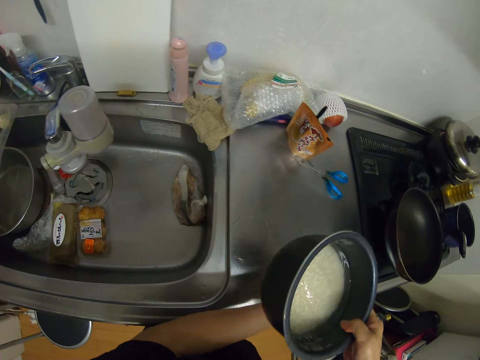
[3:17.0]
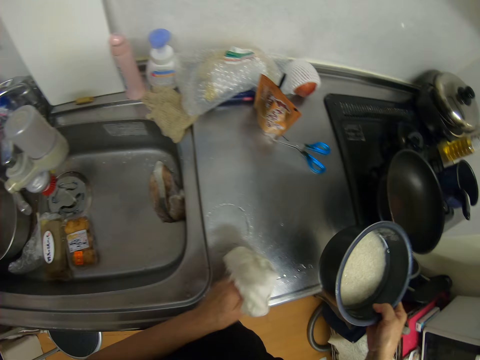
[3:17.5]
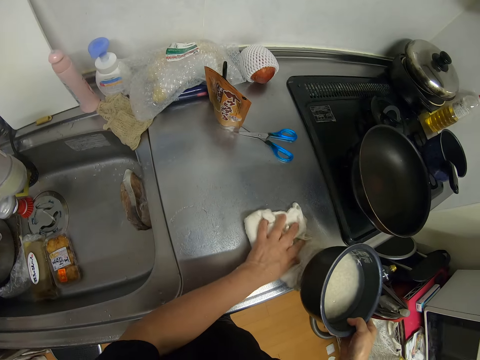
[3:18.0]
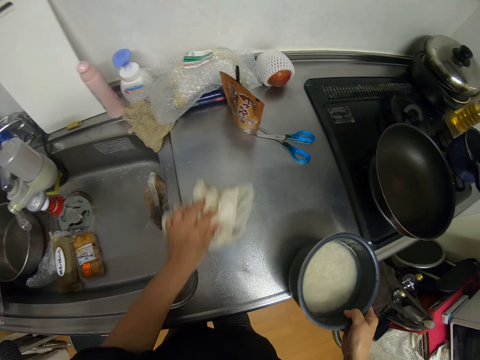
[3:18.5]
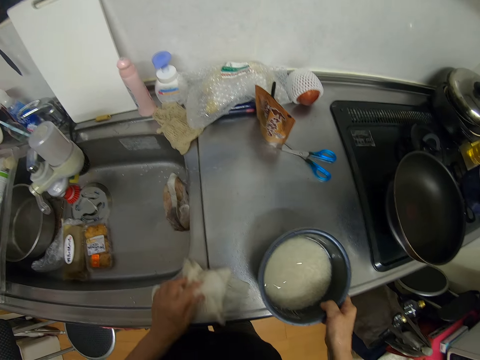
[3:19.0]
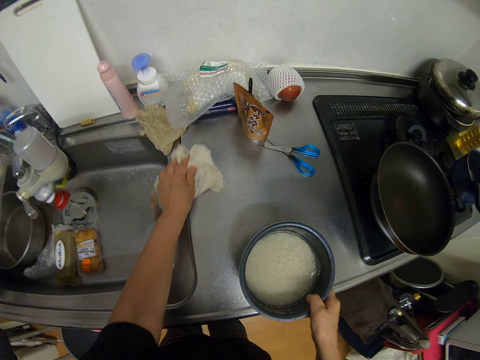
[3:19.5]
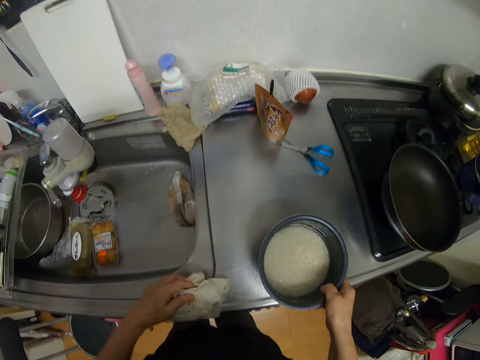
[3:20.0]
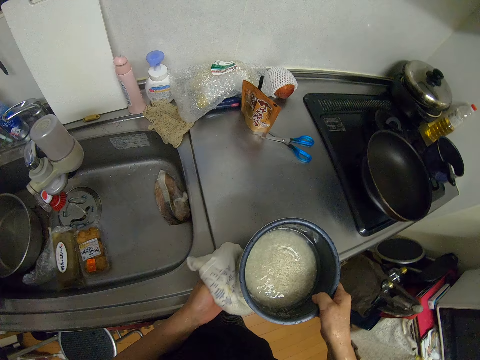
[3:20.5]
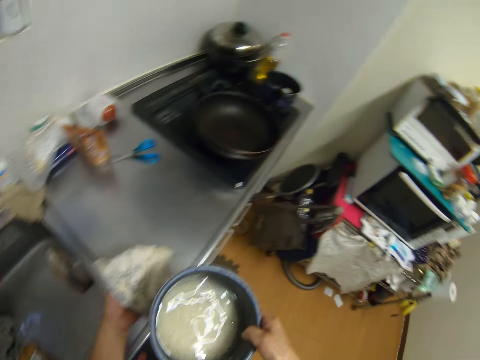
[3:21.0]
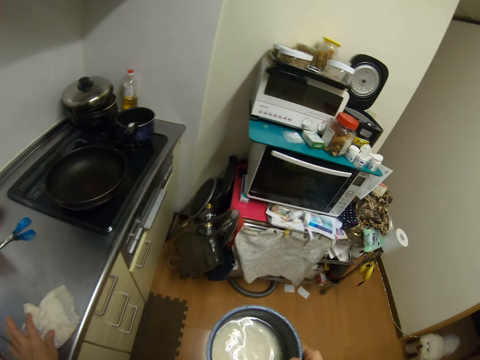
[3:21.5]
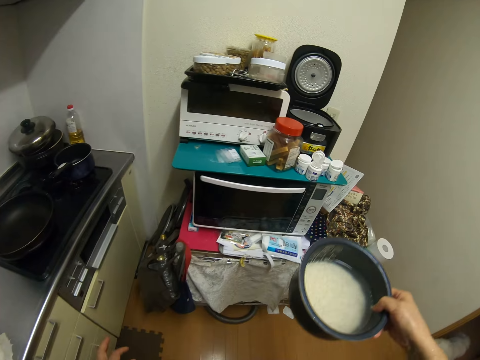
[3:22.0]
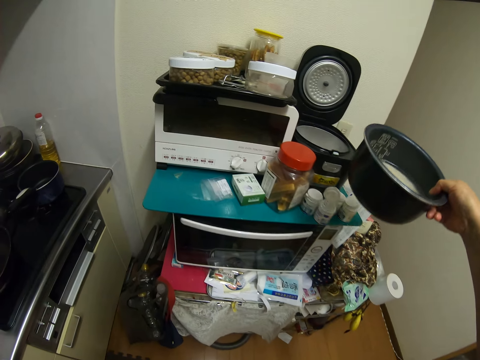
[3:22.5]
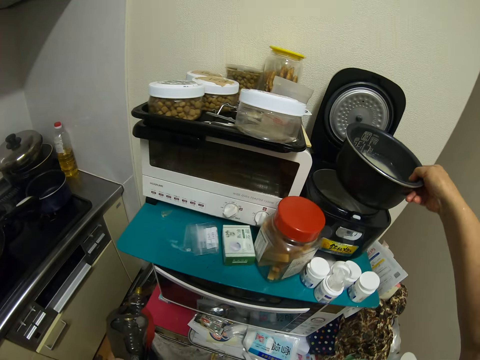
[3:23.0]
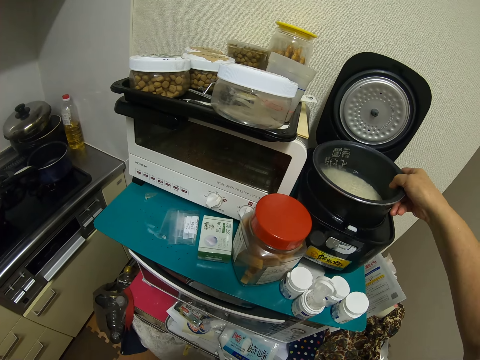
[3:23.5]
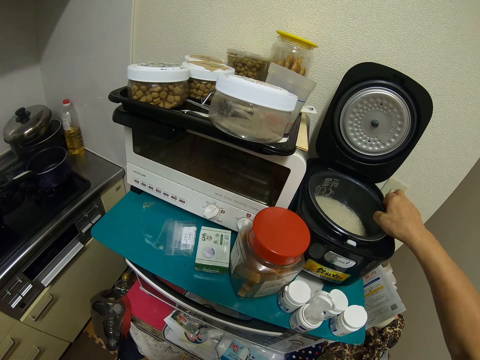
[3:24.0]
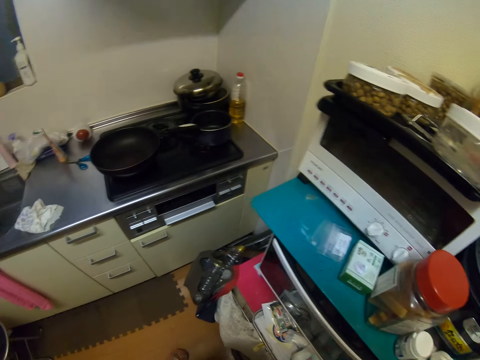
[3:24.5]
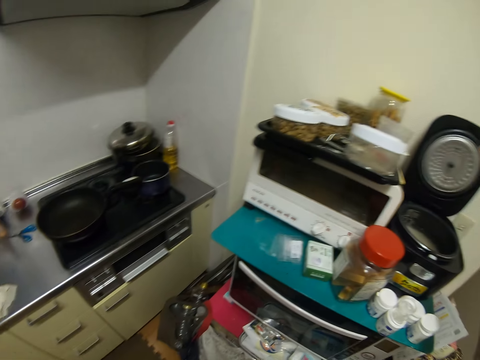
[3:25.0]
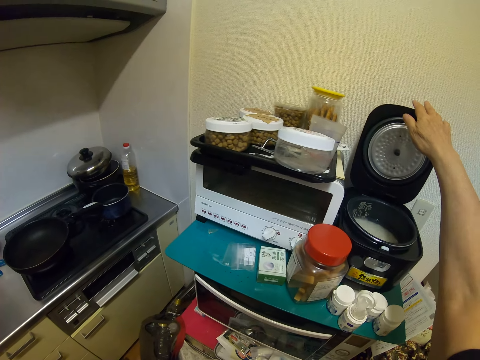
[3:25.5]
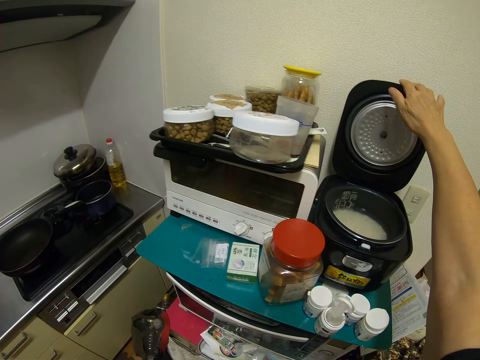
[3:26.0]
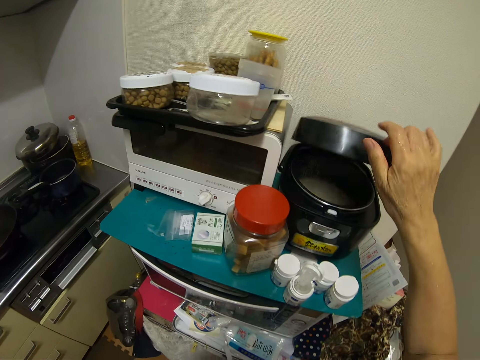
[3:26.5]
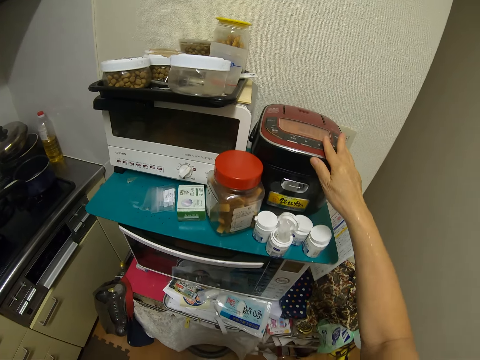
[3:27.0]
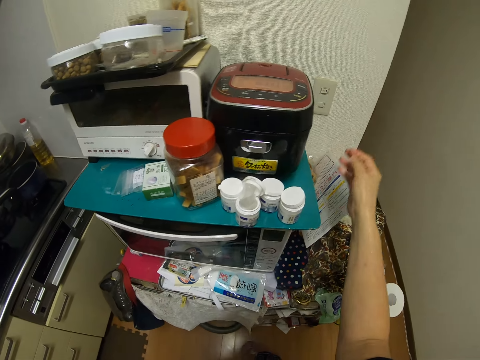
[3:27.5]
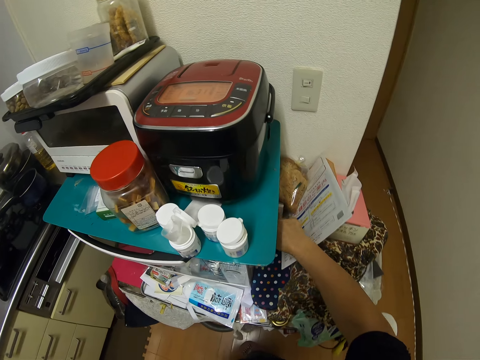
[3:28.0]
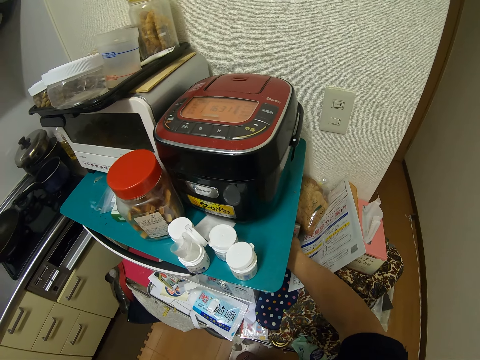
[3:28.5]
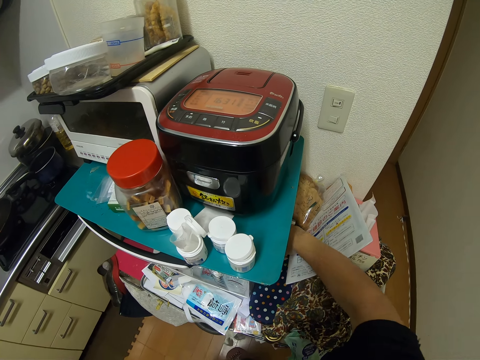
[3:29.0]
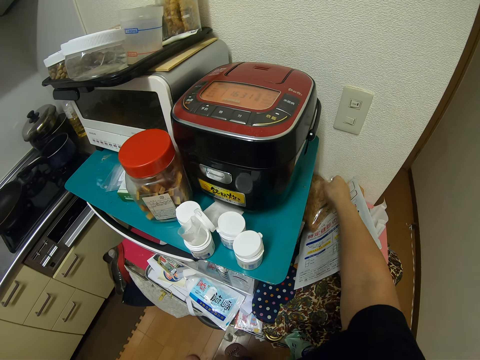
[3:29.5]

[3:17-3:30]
The camera wearer cleans the kitchen sink with the napkin in her left hand. She places the bowl on the table top. She cleans the bowl of rice with the napkin in her left hand, drops the napkin on the kitchen sink with her left hand, and holds the bowl containing rice. She walks towards the rice cooker. She drops the bowl of rice in a rice cooker with her right hand. She covers the rice cooker with her right hand. She puts her hand under the table. She picks up a pack of bread beside an oven with her right hand.

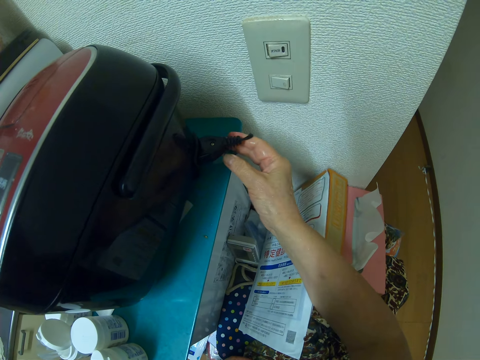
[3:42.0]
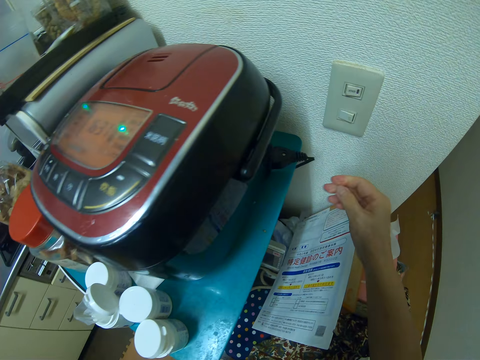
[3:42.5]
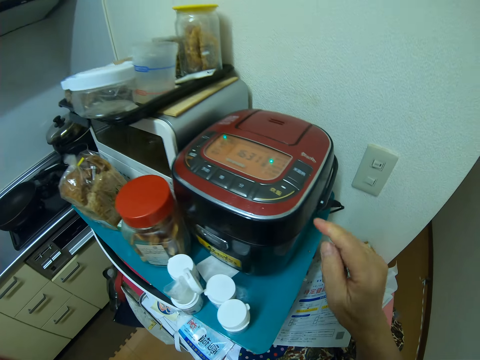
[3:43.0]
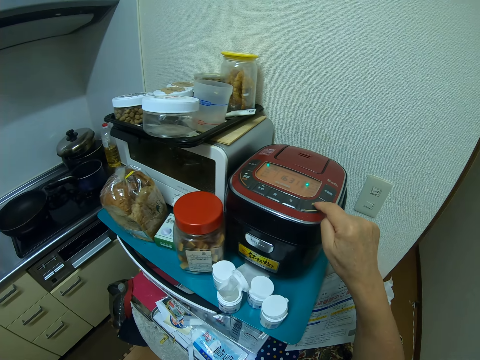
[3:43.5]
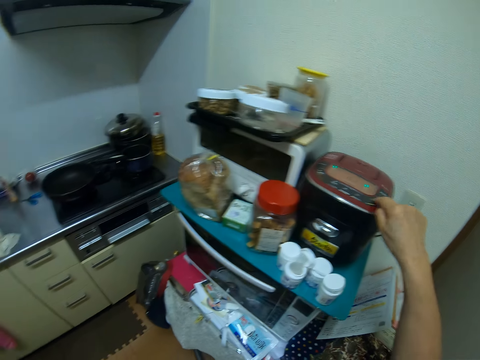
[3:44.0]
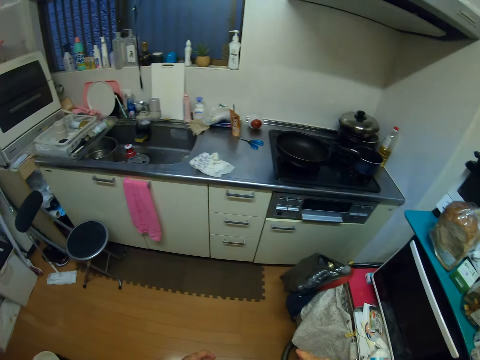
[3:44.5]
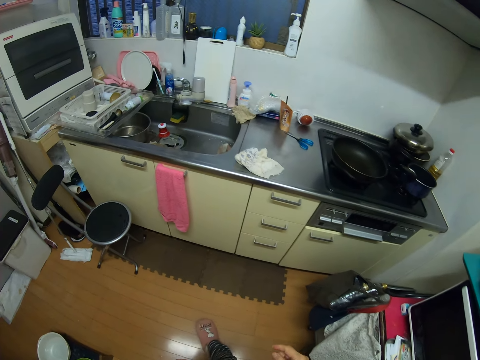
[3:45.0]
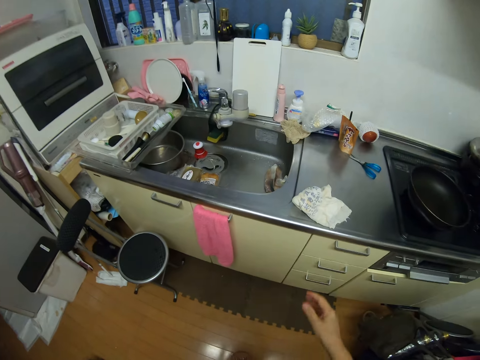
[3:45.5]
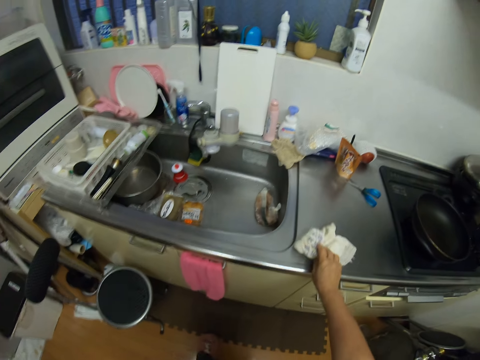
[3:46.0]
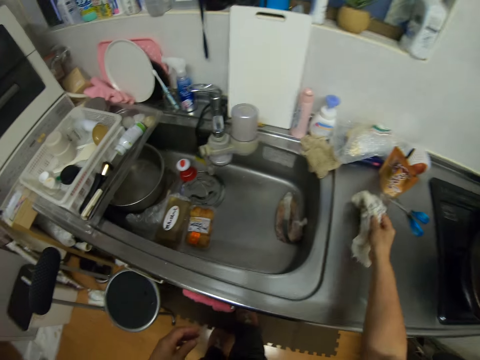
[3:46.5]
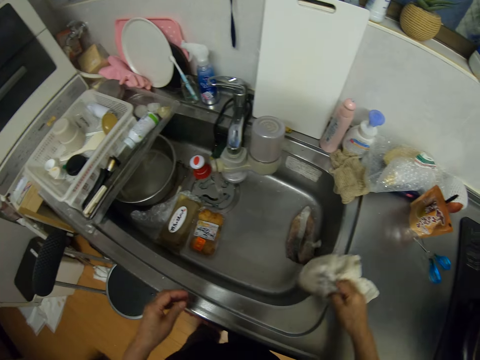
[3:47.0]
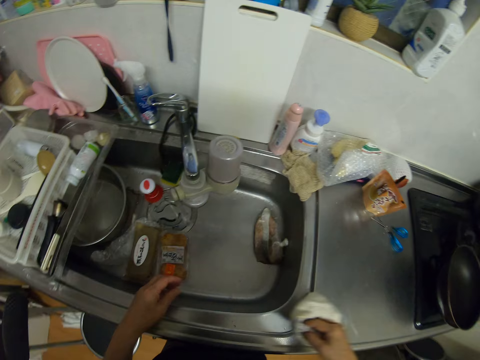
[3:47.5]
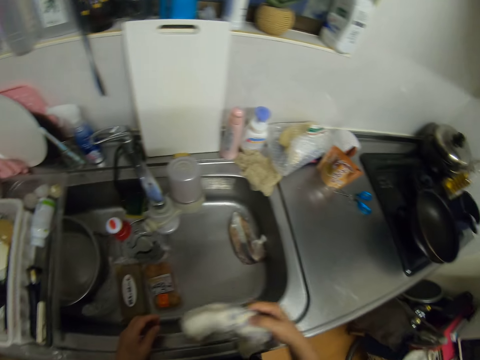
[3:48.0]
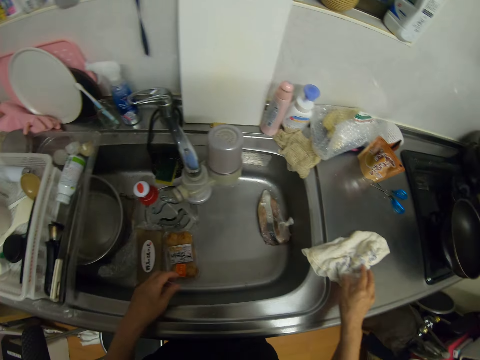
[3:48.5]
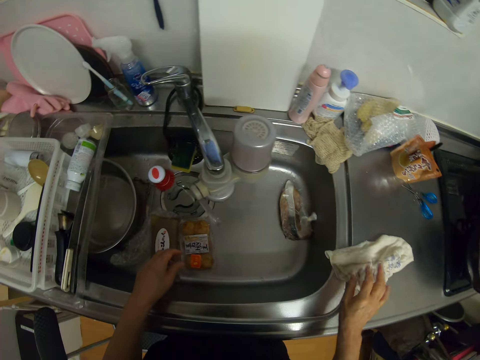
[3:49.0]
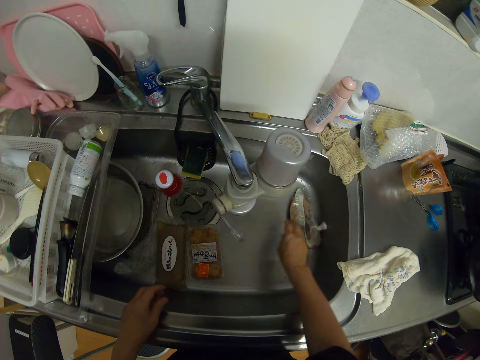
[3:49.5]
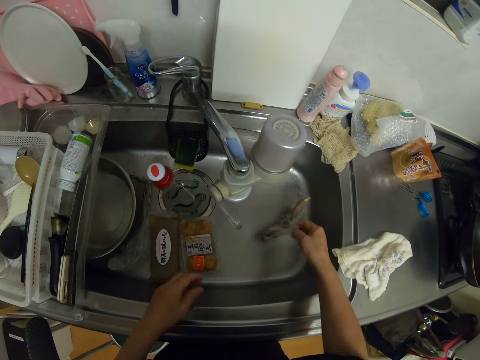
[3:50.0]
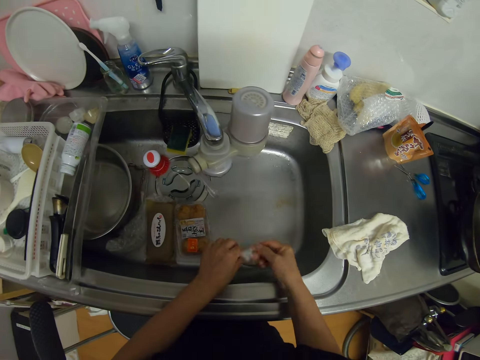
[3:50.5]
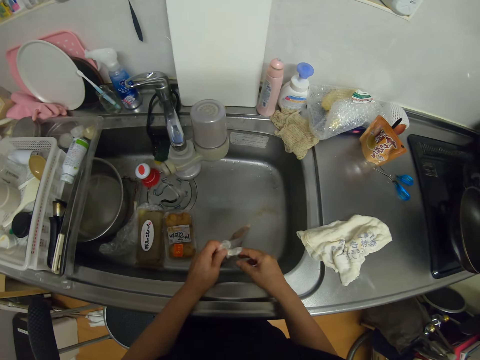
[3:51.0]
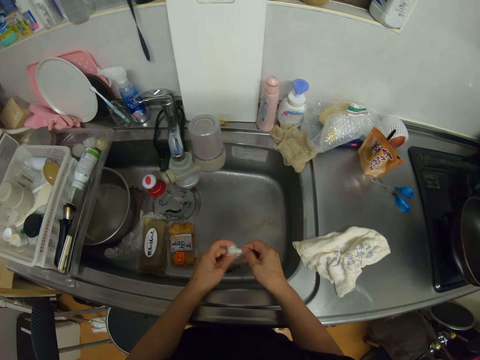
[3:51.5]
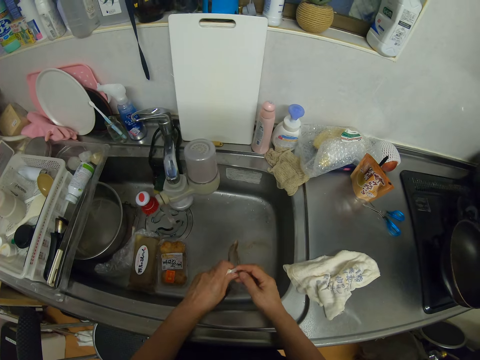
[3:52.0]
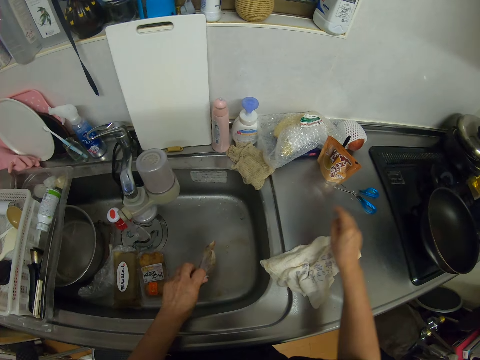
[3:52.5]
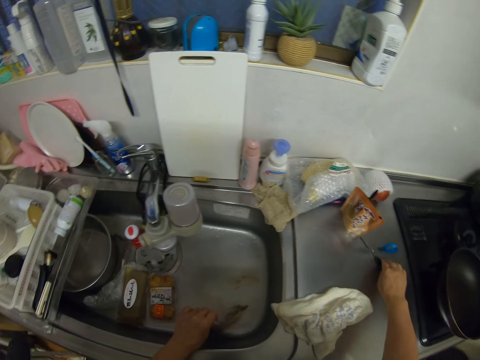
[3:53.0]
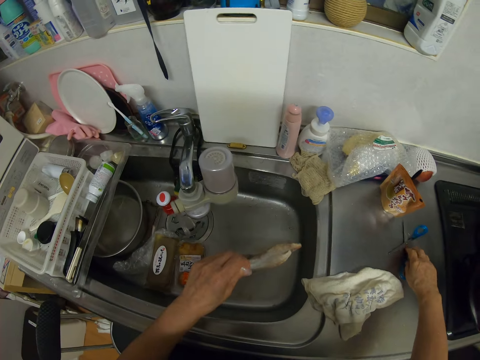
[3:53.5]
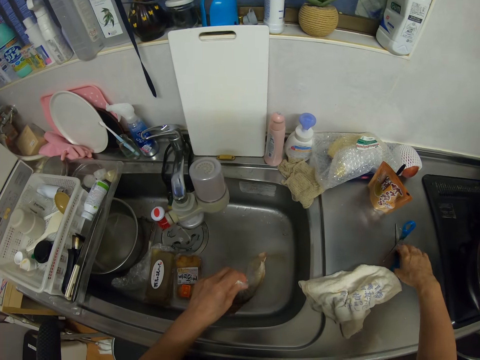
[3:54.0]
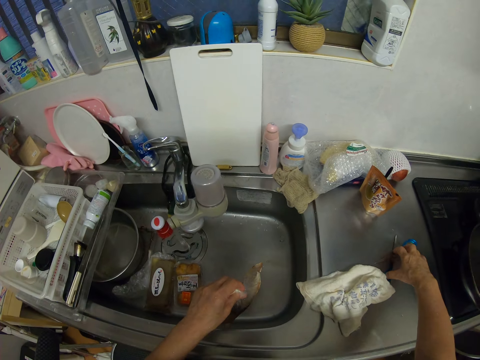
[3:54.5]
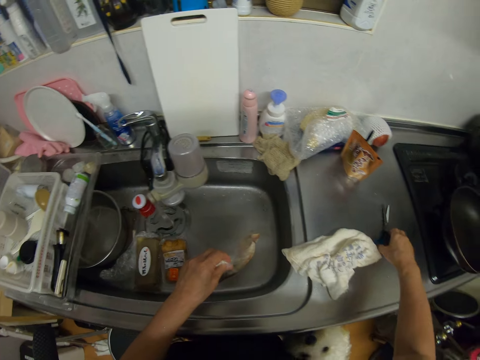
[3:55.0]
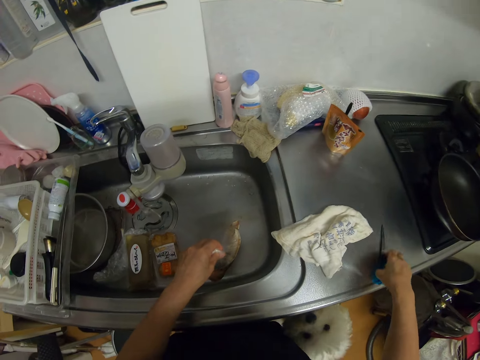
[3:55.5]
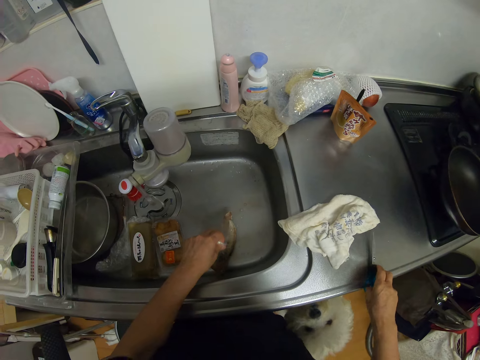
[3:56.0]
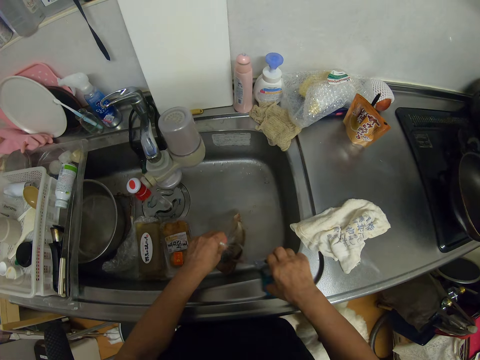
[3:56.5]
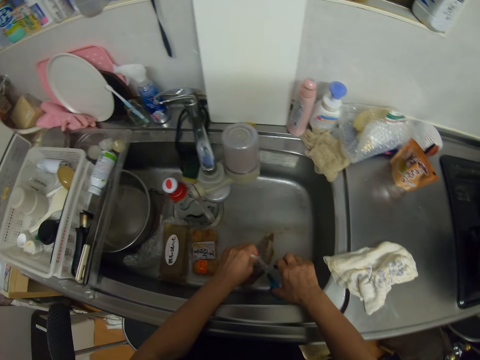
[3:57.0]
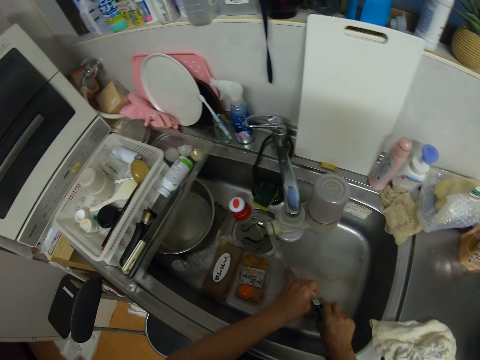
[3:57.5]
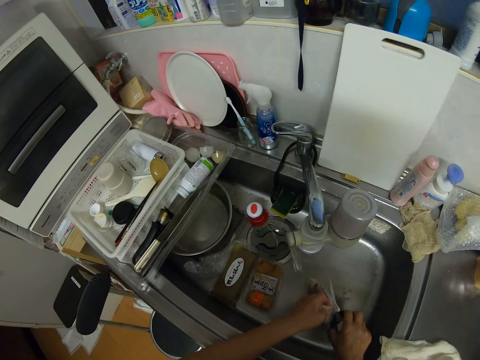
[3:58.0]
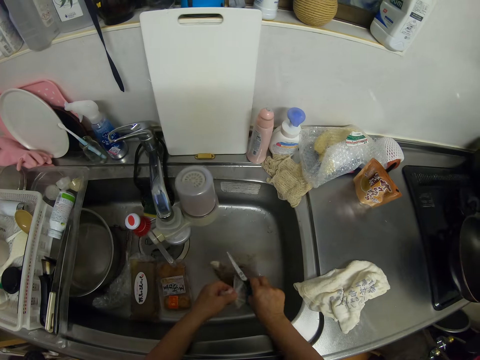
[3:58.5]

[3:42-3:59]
The camera wearer presses a button on the rice cooker with her right hand. She walks towards the sink. She picks up the napkin from the kitchen sink with her right hand. She holds the towel. She cleans the kitchen sink with the napkin in her right hand. She drags the towel on the sink top. She picks up the pack of meat from the kitchen sink with her right hand. She holds the pack of meat with both hands. She opens something. She picks up a pair of scissors from the kitchen sink with her right hand. The dog leans on the kitchen counter. The camera wearer cuts the pack of meat with the scissors in her right hand. She opens something with the scissors.
